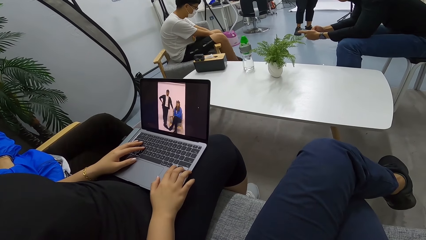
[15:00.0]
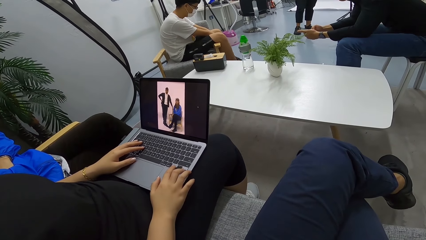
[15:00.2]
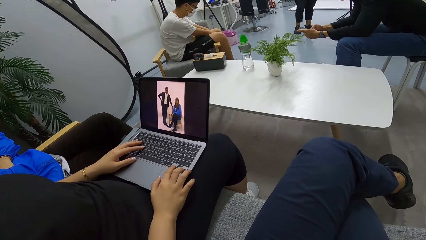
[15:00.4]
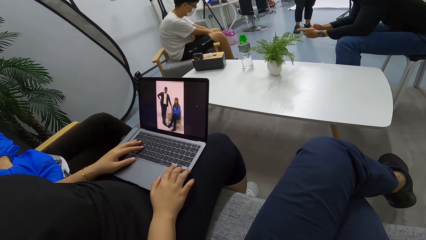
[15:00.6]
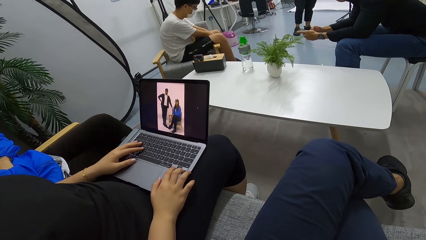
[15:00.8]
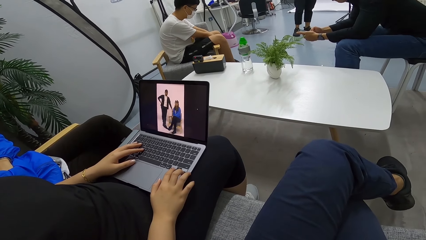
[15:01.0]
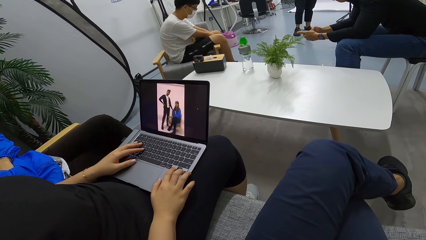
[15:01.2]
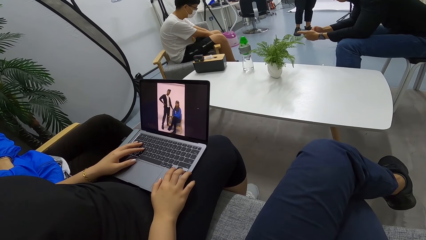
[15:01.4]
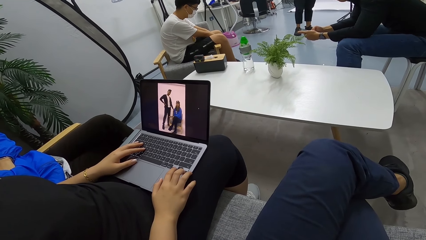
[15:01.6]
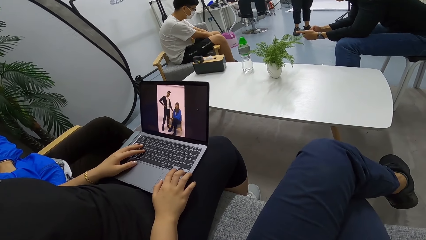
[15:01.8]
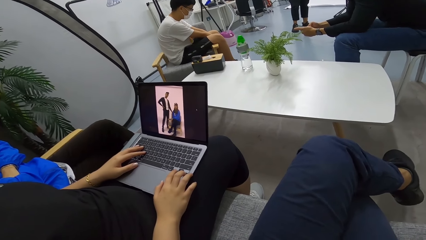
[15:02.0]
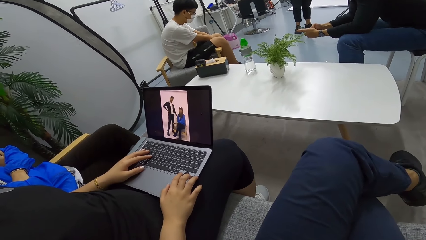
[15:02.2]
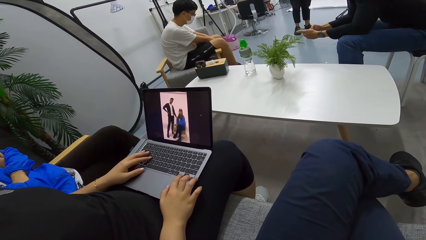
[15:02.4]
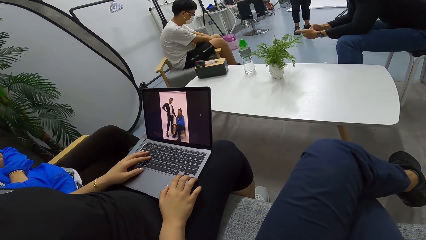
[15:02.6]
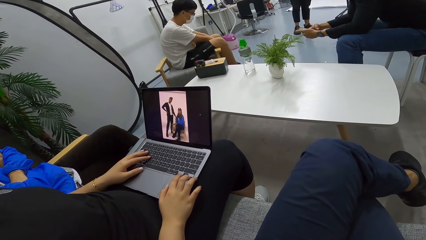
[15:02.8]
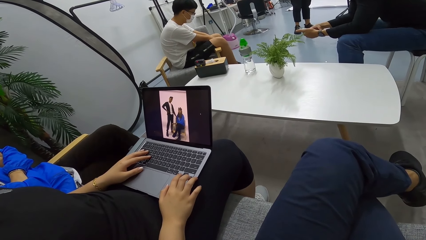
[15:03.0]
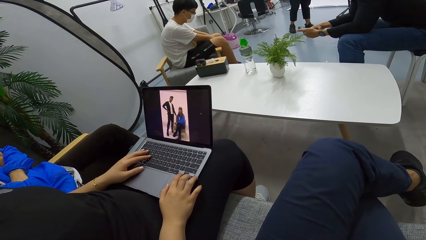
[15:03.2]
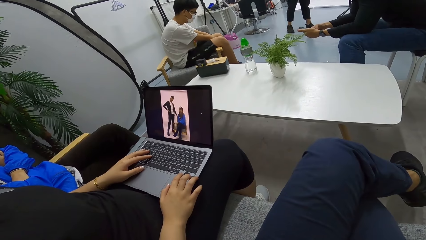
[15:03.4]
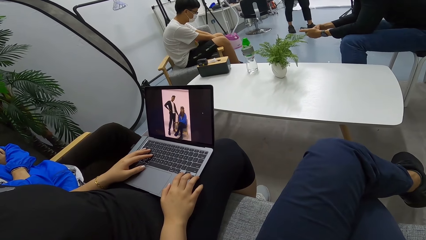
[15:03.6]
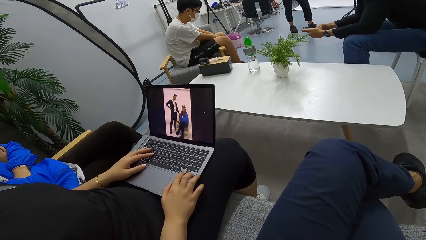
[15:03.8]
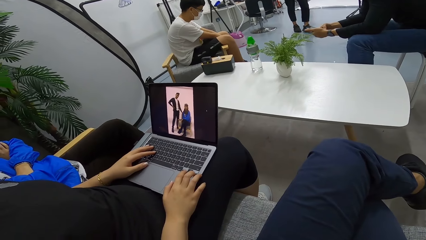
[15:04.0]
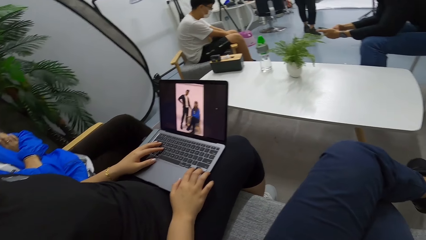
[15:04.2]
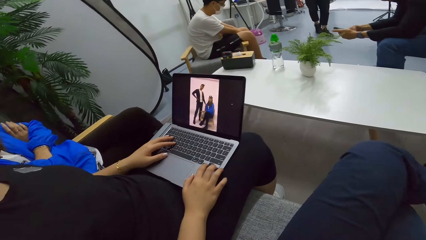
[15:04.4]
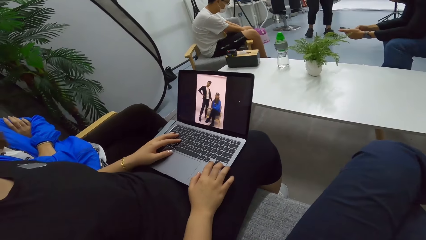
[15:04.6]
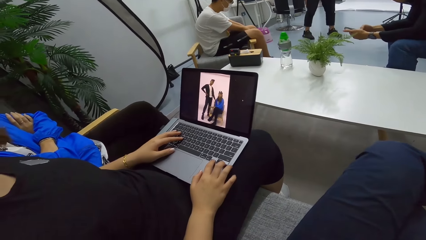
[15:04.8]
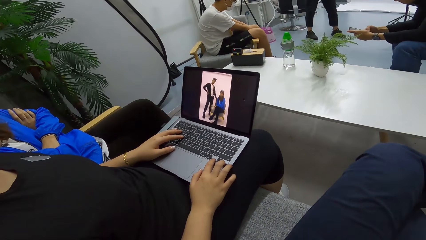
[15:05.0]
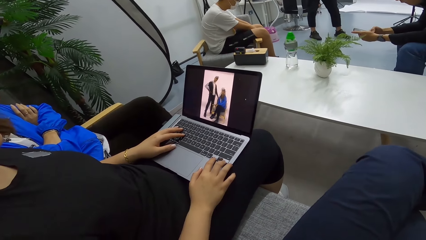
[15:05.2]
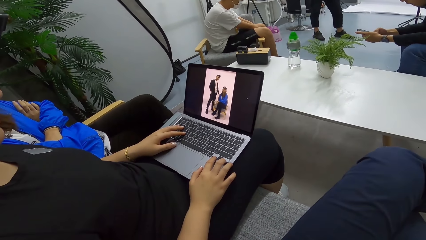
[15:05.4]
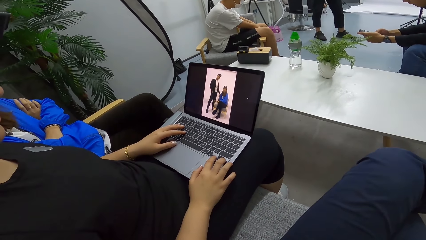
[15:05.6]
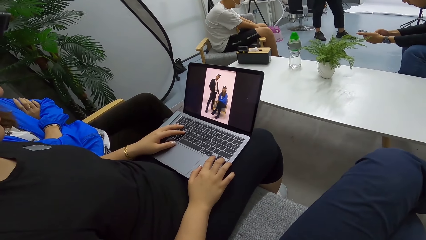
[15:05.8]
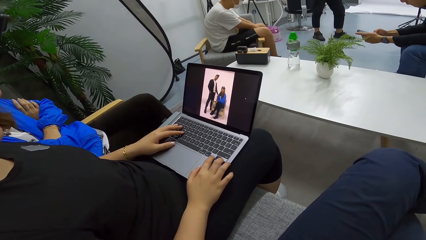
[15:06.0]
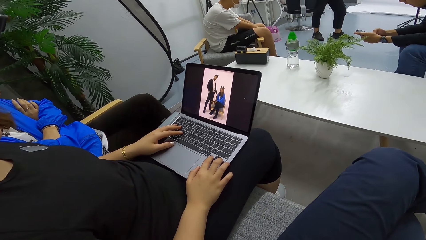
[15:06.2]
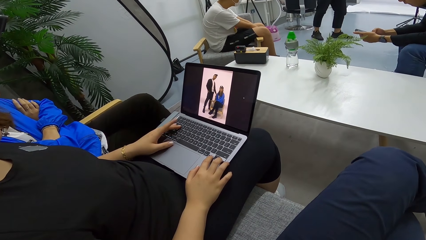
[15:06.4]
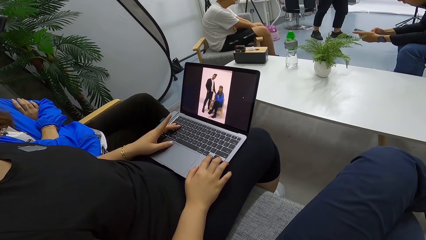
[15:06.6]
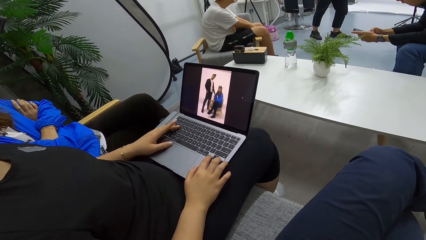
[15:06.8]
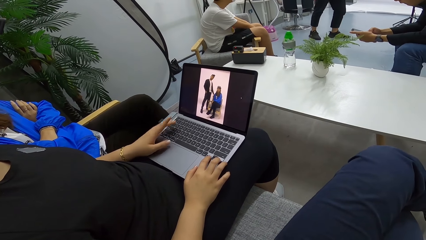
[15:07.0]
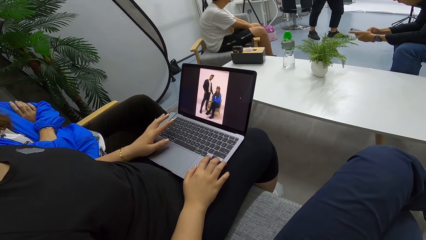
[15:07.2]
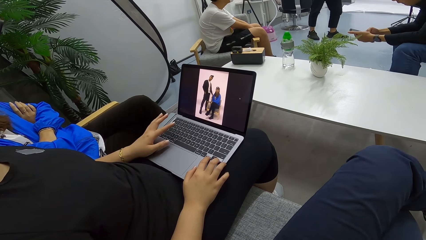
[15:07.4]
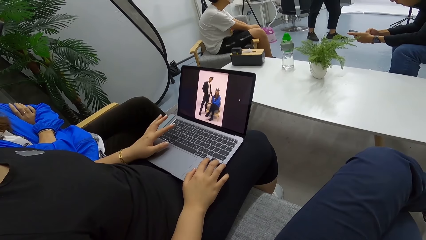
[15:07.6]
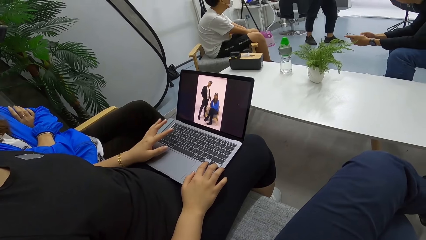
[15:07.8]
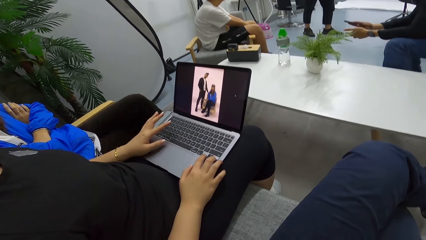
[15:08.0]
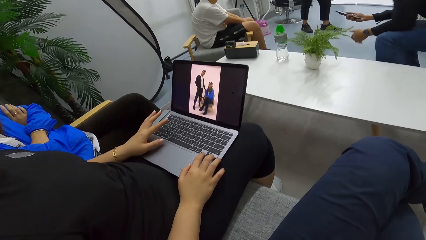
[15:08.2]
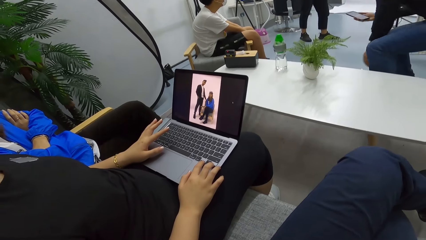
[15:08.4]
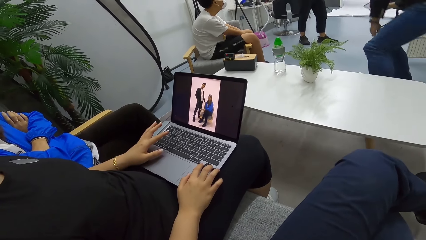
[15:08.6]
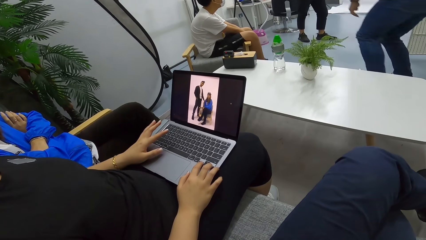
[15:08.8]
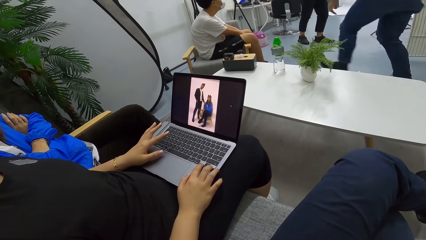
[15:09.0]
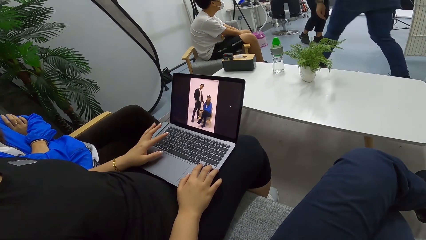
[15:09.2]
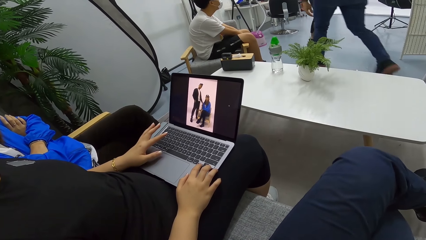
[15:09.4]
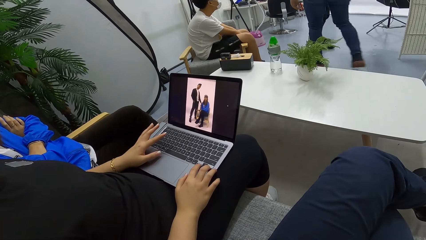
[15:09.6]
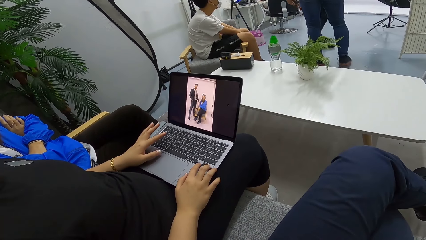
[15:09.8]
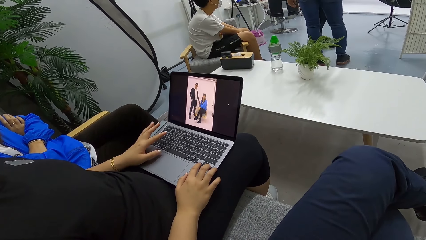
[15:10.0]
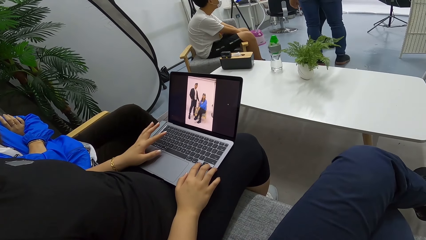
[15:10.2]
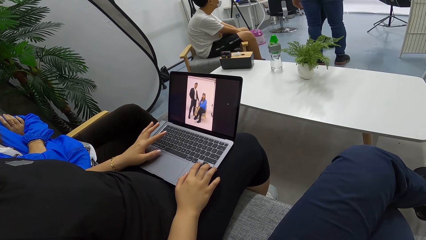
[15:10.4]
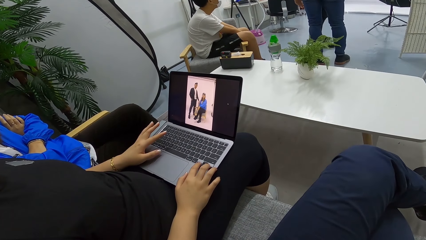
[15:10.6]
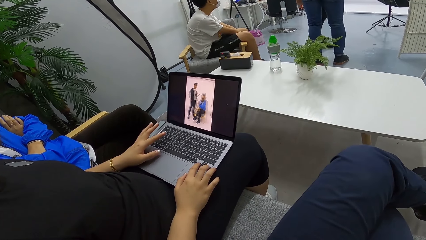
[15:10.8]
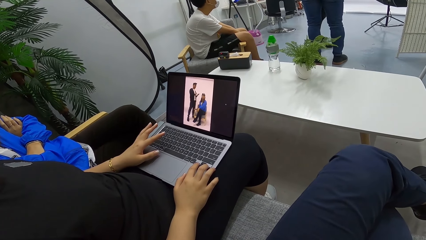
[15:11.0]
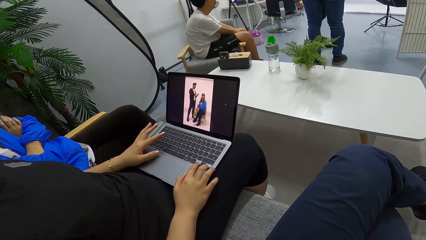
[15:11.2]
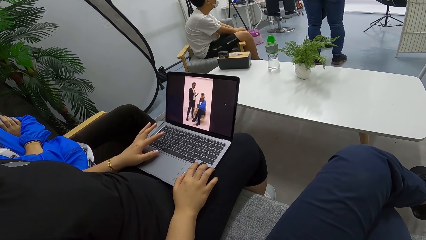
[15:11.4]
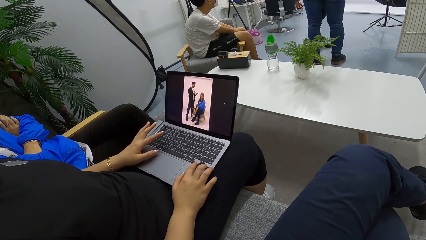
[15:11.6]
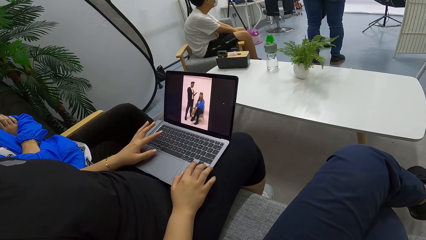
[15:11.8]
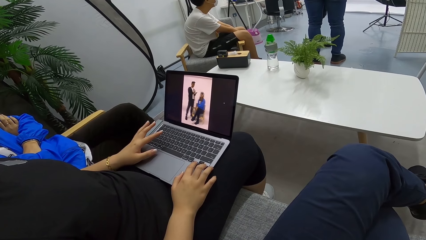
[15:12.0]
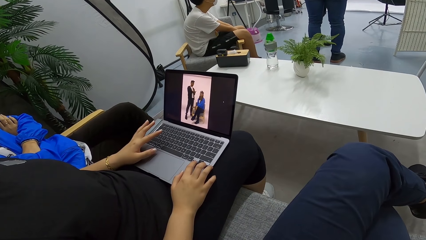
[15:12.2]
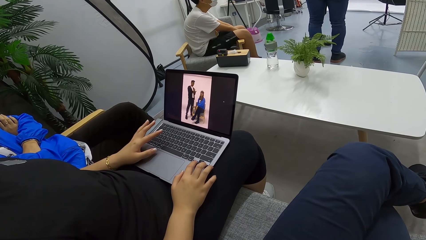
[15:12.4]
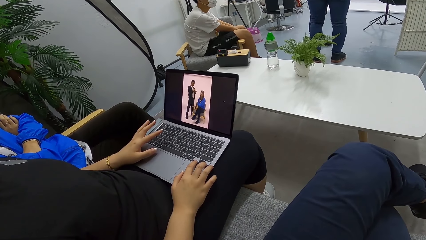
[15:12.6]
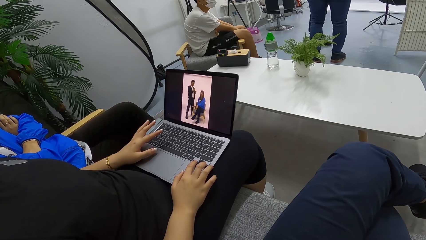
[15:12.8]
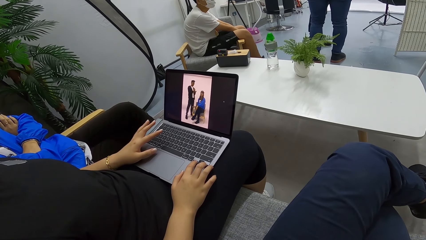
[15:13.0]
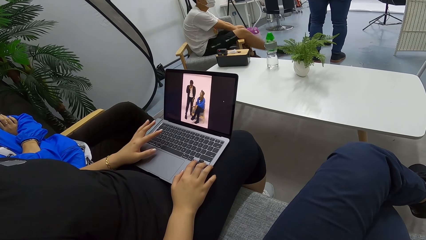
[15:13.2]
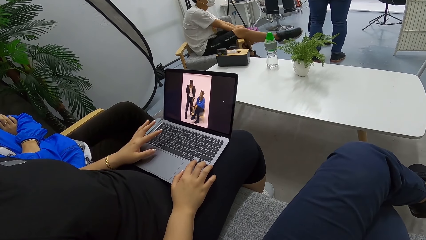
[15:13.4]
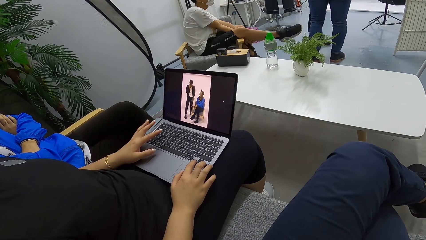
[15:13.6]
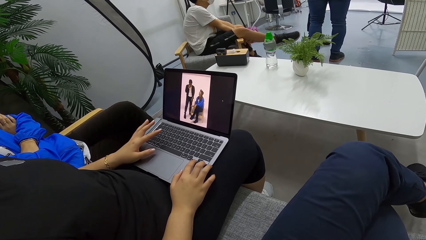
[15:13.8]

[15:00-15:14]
The camera wearer looks at the laptop.

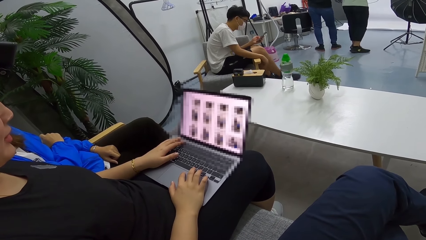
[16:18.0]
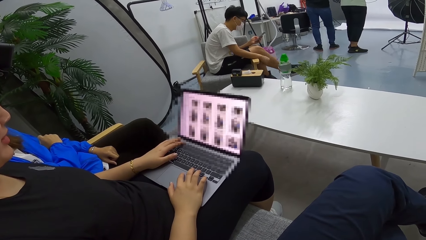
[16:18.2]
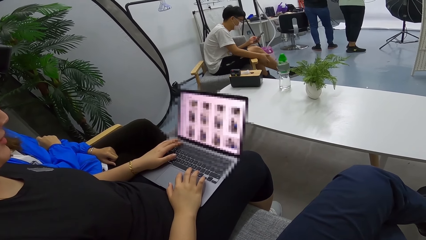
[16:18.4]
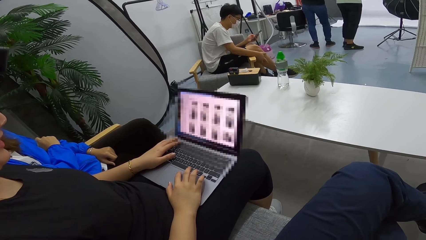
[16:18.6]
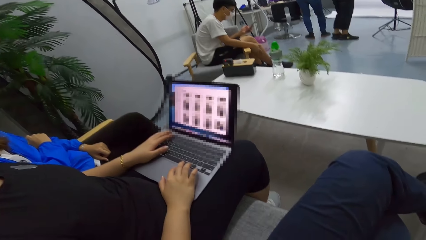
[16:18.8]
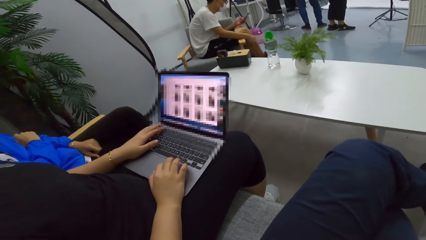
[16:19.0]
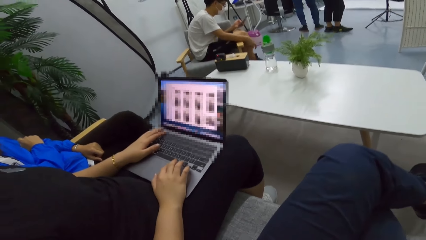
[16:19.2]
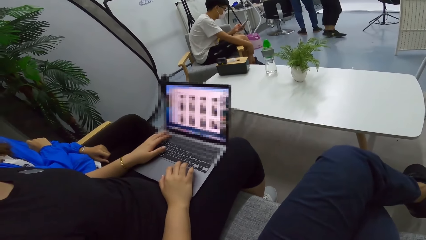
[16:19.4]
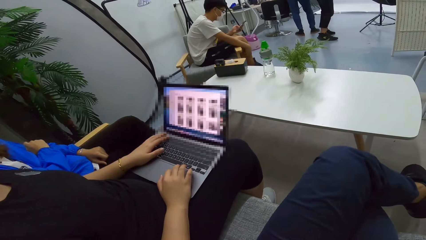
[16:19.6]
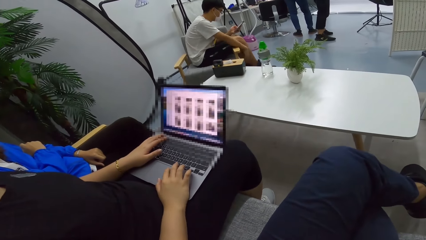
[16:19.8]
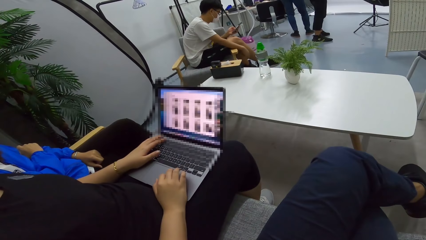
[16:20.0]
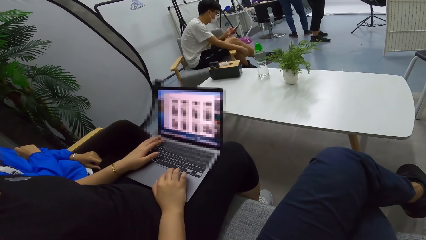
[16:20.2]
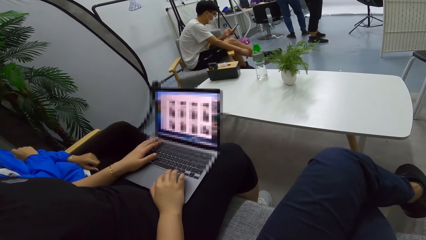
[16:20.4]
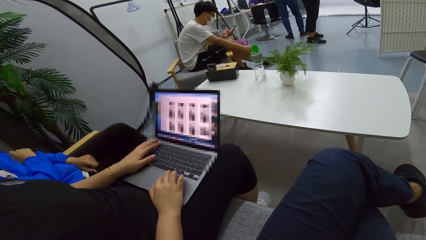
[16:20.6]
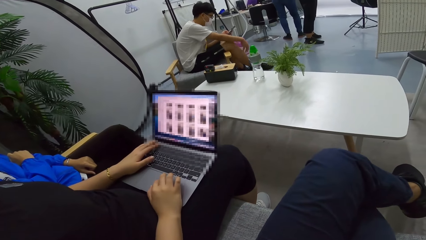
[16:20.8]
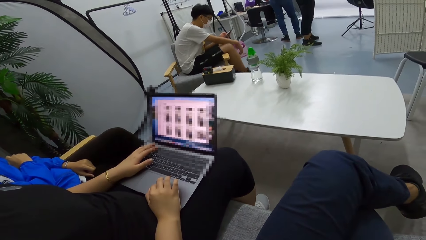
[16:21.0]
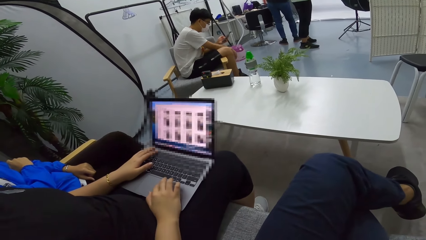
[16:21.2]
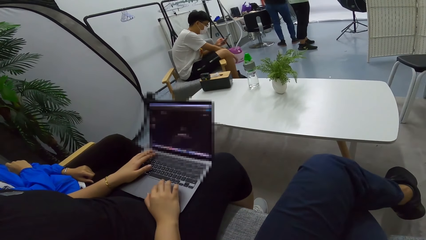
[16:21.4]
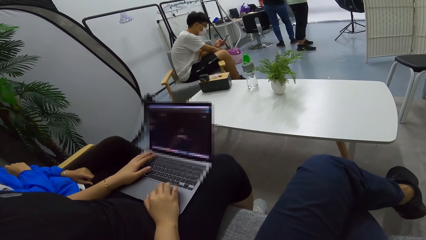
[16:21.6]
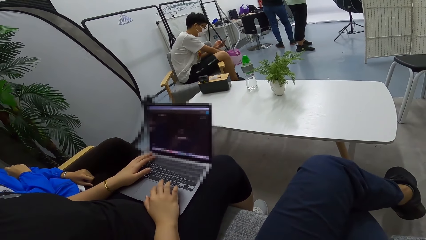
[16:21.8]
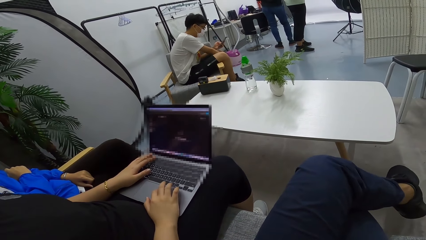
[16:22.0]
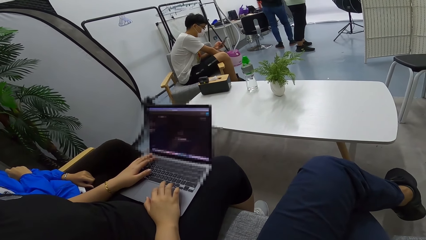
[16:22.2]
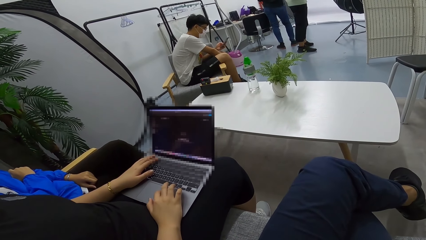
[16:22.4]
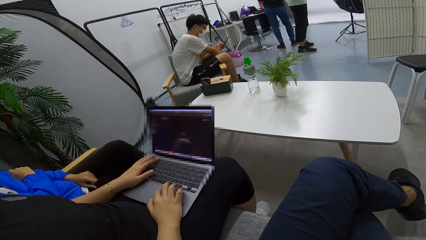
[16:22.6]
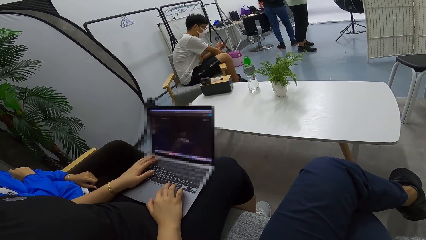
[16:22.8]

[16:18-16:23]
The camera wearer looks at the laptop.
